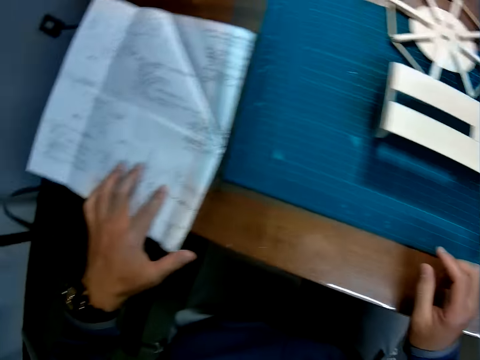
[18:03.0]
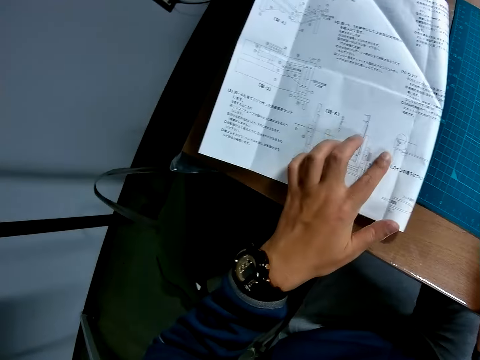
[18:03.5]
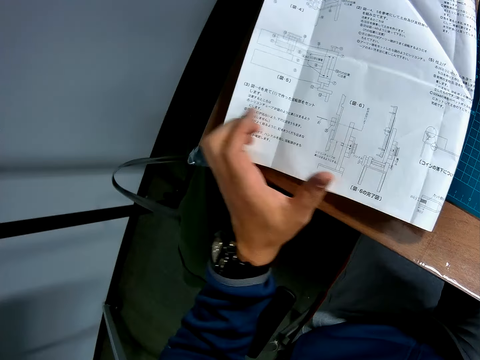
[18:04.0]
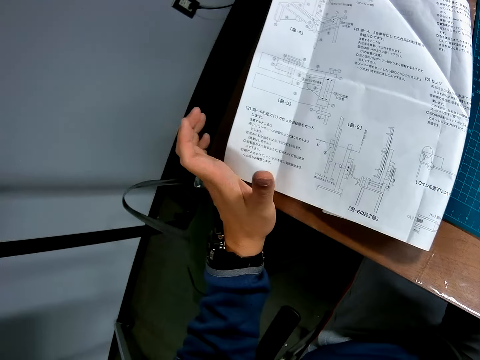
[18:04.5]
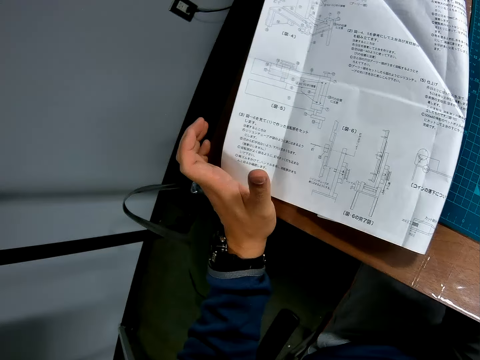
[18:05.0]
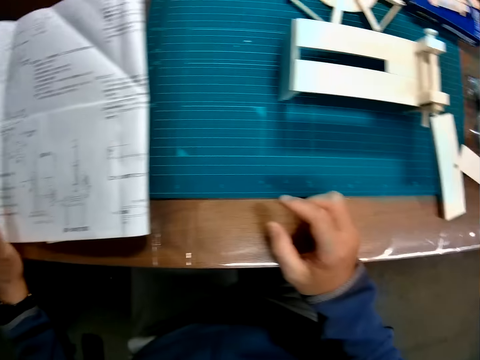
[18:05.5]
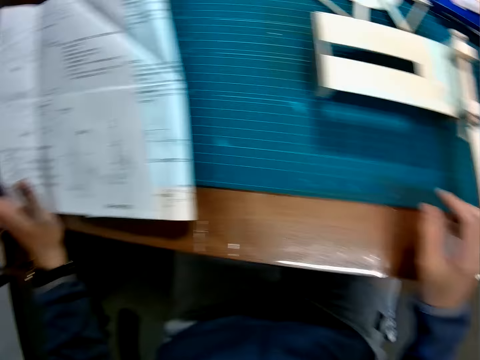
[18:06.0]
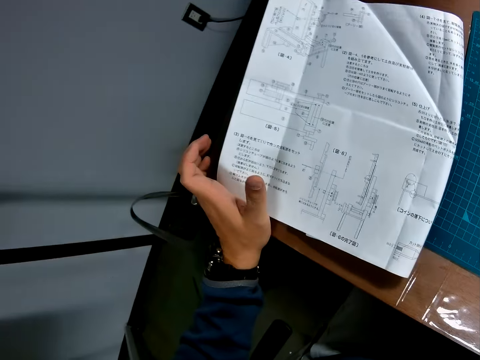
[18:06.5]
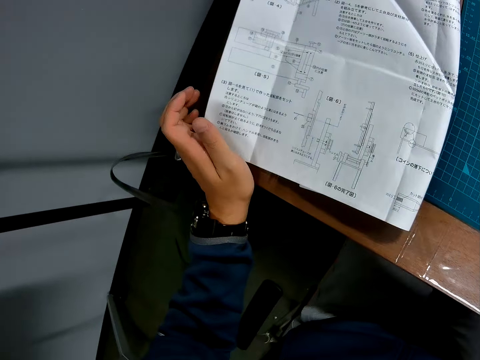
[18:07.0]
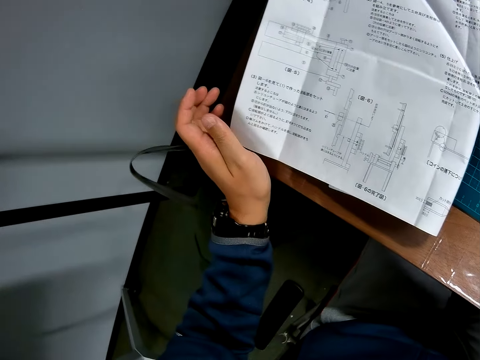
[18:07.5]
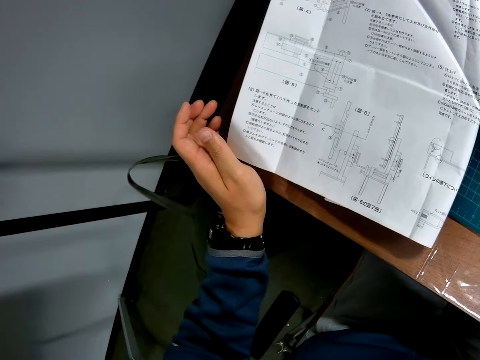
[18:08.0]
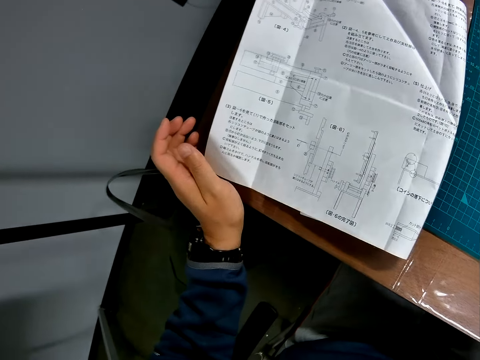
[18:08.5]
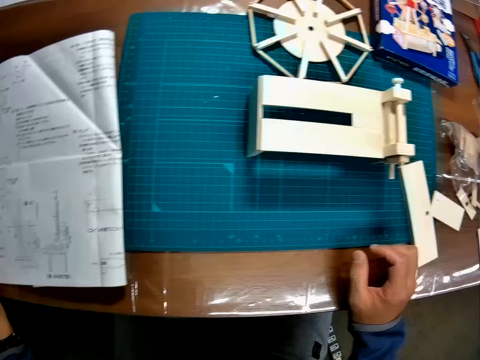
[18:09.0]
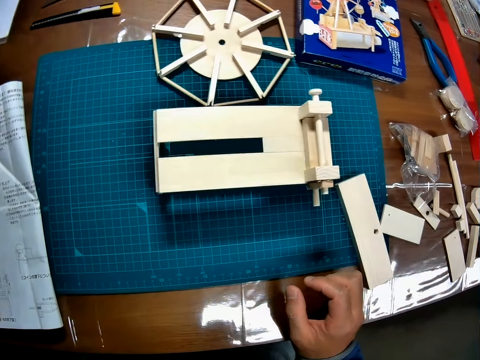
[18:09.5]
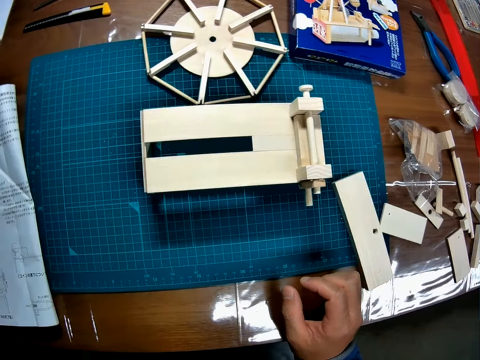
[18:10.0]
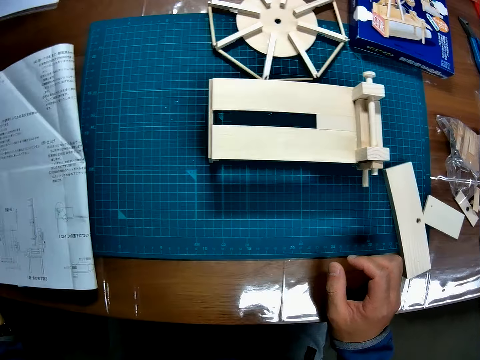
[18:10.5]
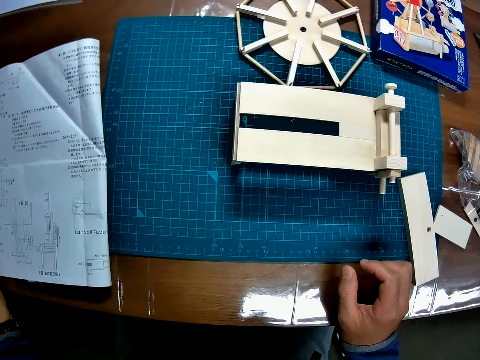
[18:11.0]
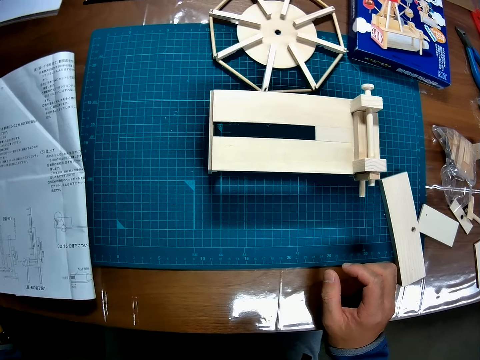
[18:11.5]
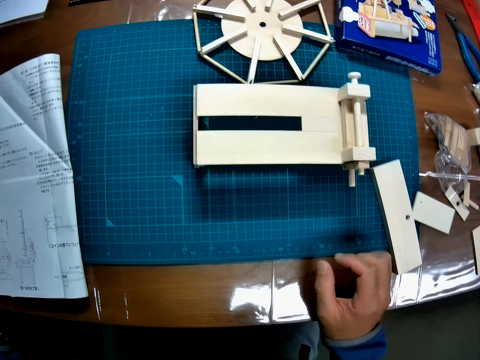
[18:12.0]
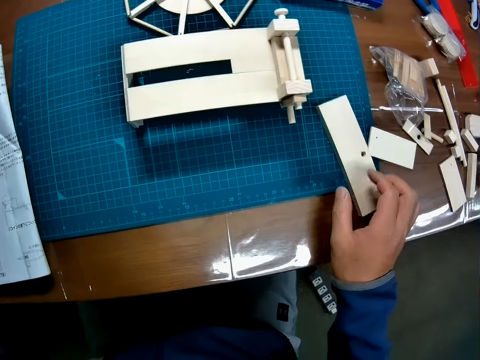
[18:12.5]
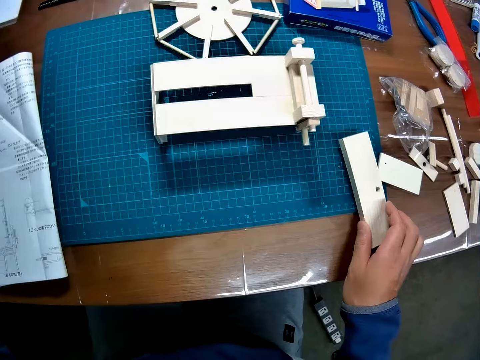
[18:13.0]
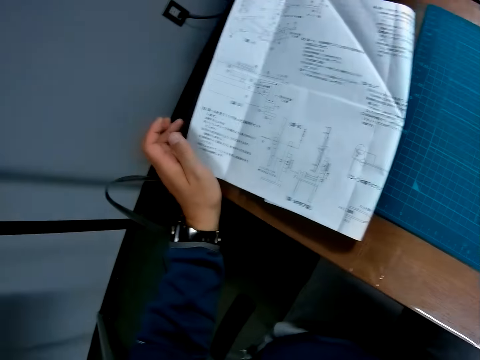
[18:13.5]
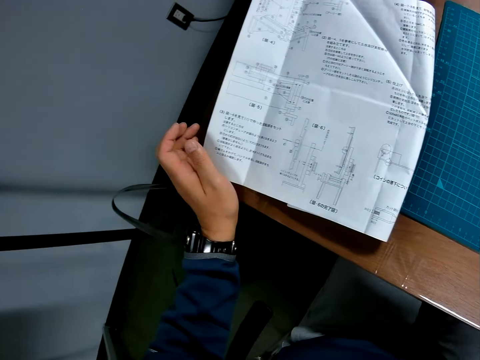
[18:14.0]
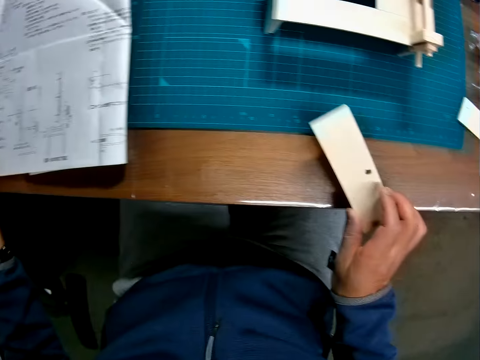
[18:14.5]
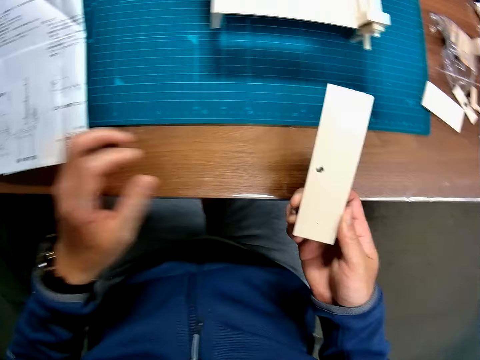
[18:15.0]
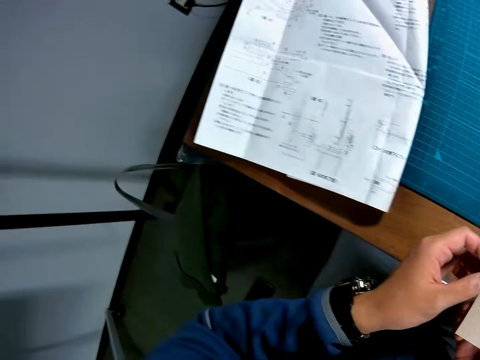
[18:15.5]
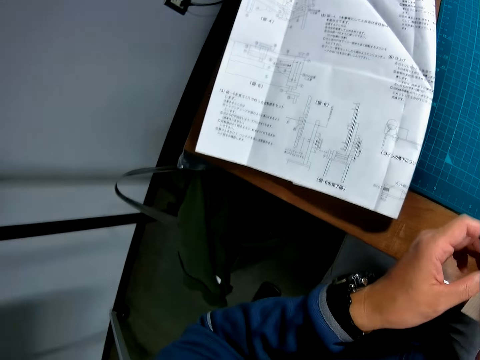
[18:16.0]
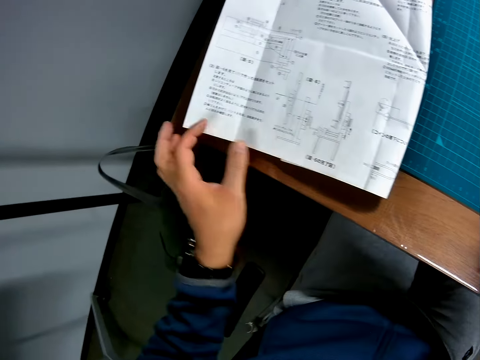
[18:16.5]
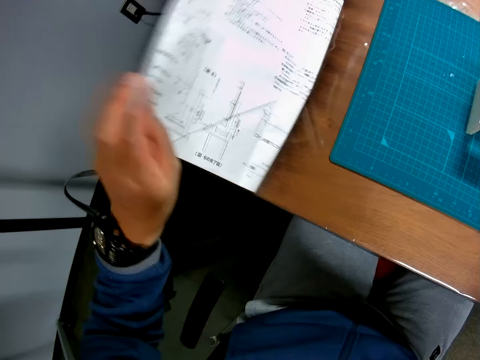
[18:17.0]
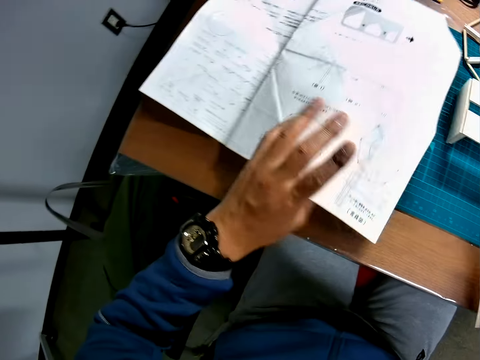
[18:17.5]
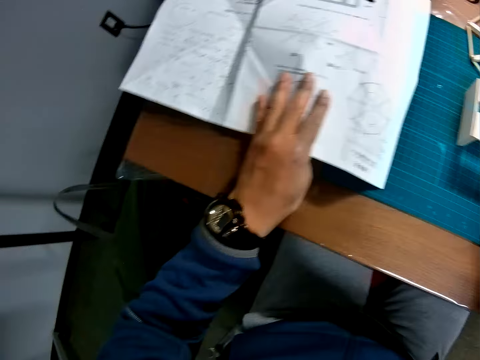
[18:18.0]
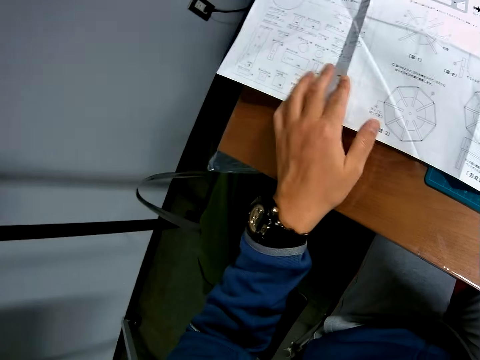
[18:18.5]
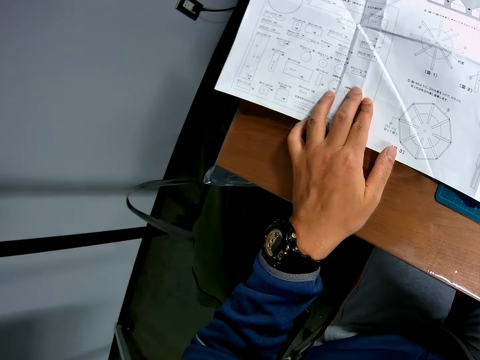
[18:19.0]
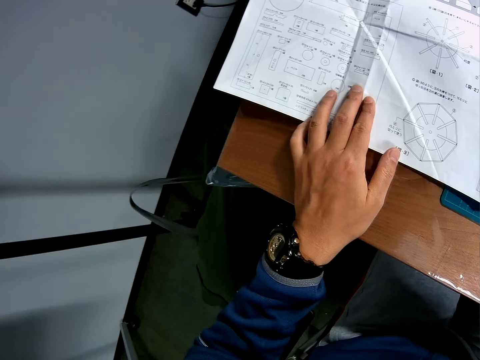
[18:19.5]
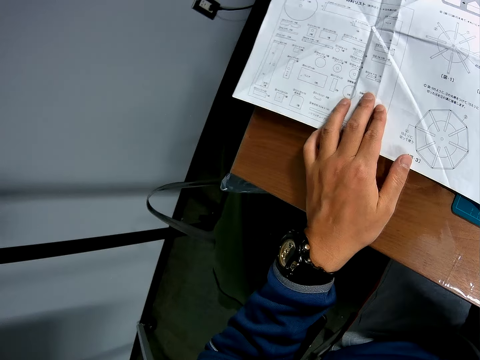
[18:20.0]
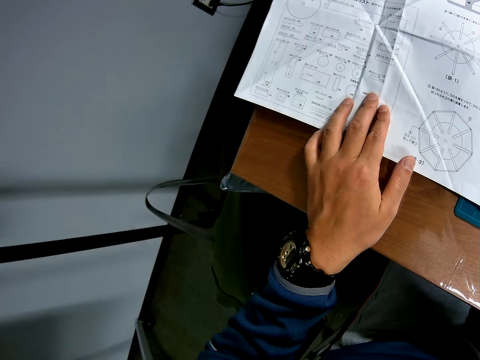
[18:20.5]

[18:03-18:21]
The camera wearer places both hands on the table. He moves the leaflet with his left hand. He picks up a piece of wood from the table with his right hand. He turns the paper round on the table.

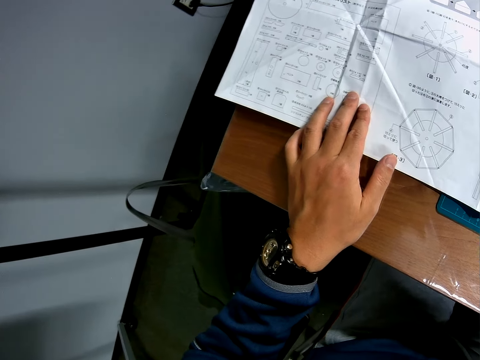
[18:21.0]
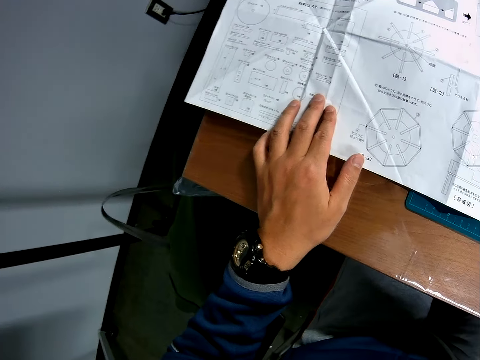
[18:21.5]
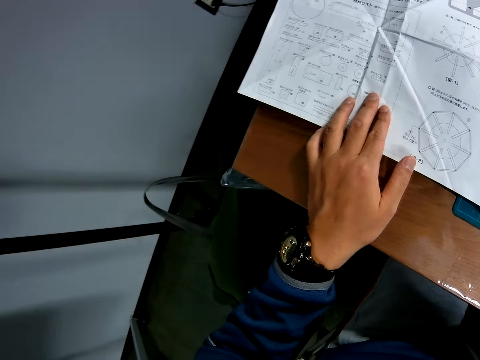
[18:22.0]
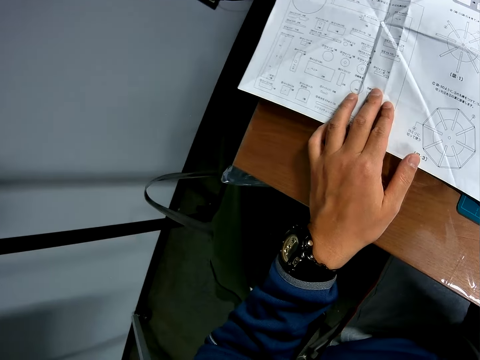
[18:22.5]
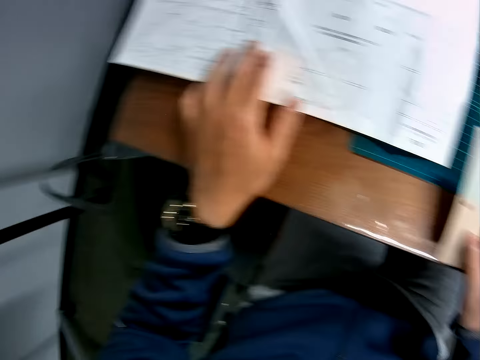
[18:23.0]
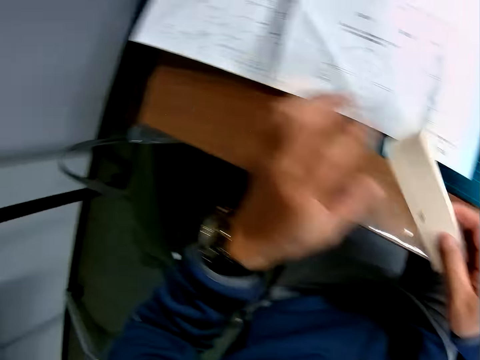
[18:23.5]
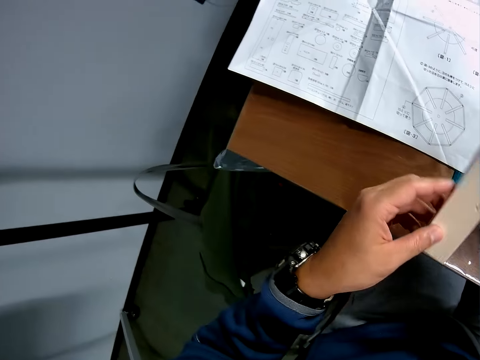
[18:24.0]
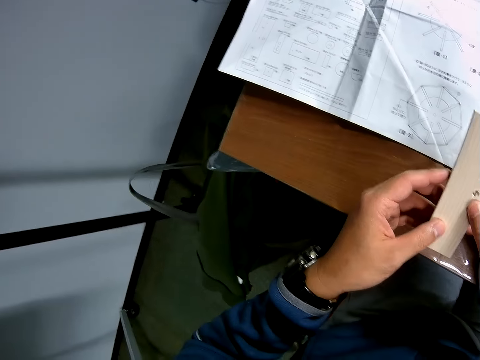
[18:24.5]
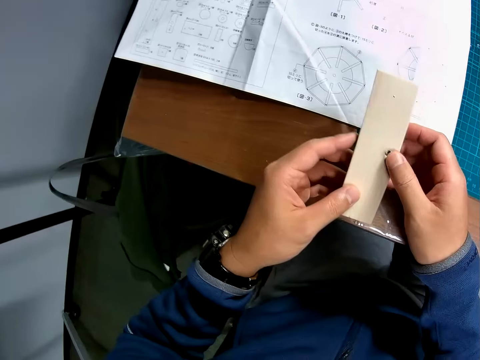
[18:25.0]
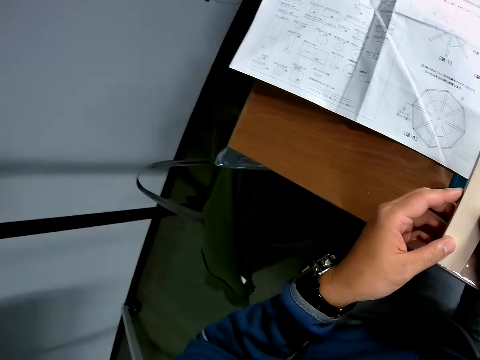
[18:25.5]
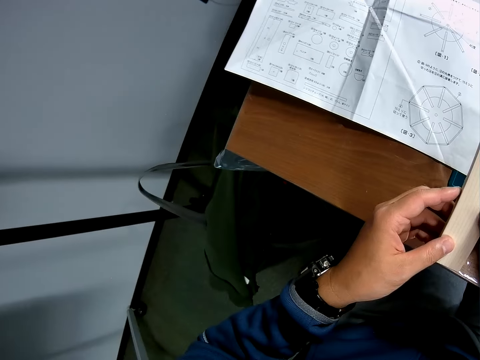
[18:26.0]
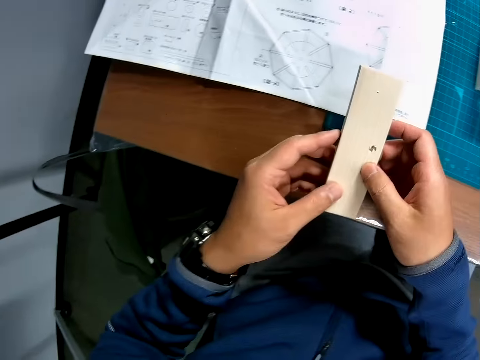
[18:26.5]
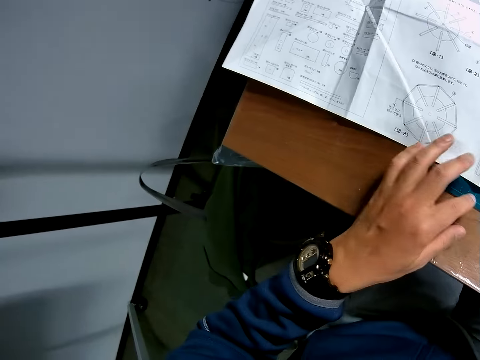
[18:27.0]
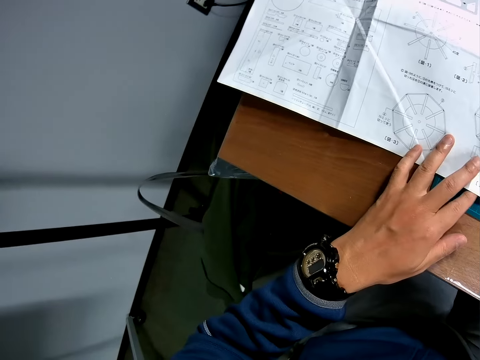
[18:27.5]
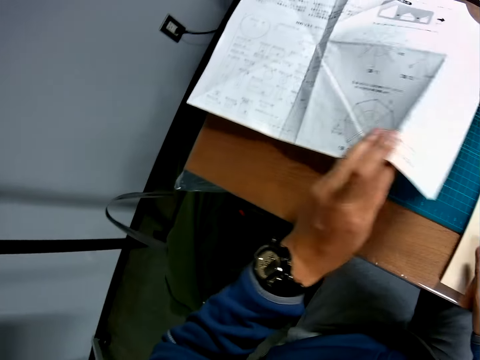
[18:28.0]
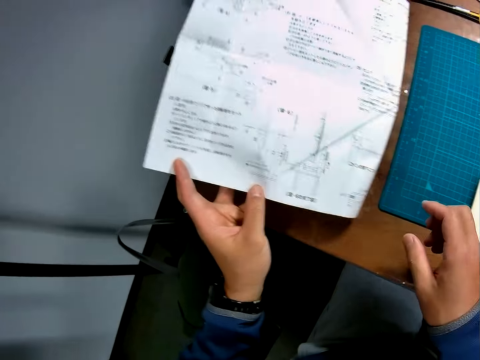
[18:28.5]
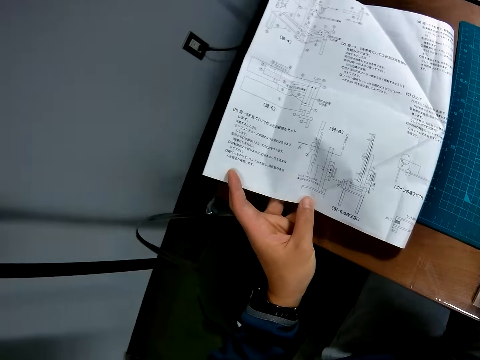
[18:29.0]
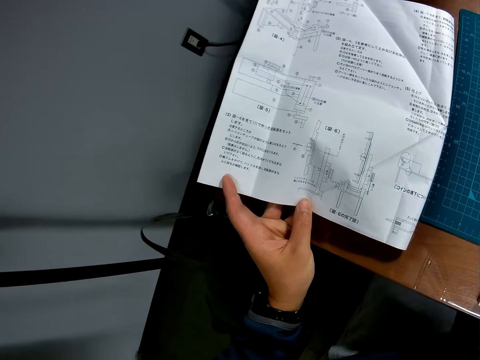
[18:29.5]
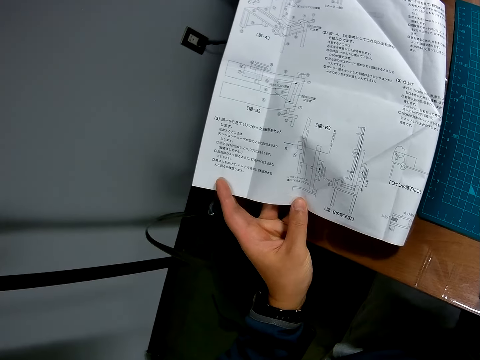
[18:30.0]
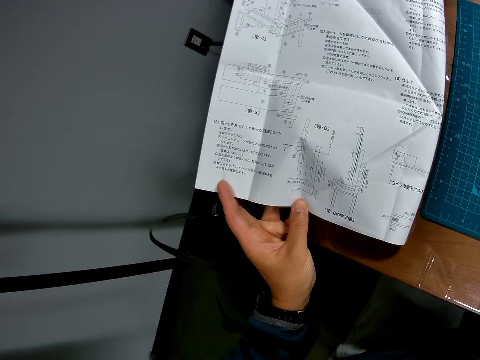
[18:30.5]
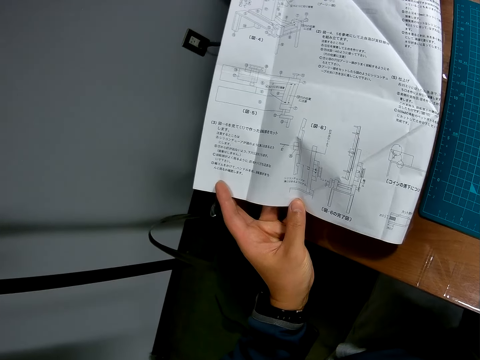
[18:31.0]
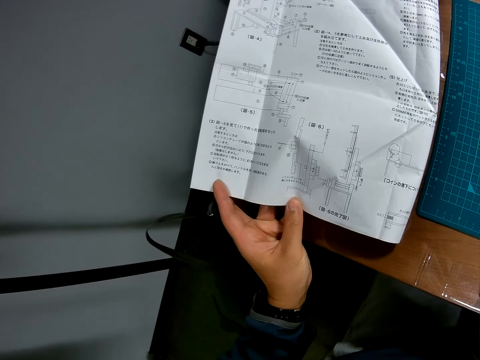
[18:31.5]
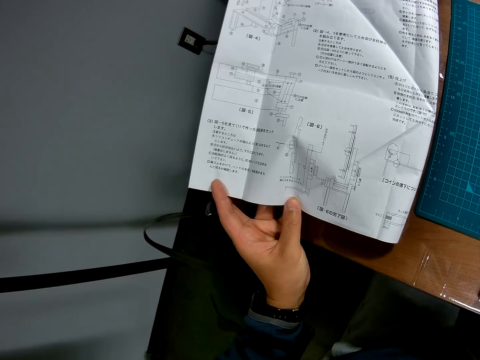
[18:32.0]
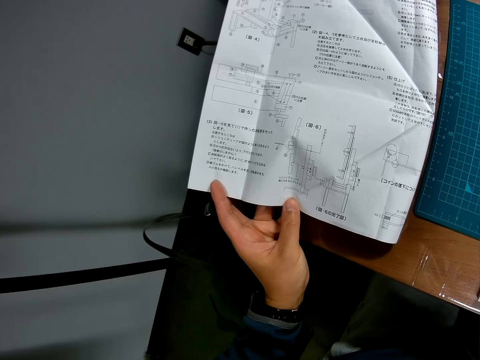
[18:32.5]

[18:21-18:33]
The camera wearer examines the wood in his hands. He turns the paper round on the table. He looks at the instruction guide.
